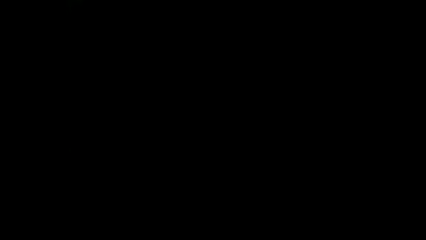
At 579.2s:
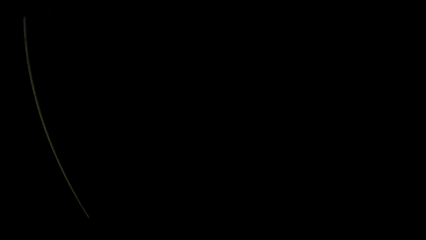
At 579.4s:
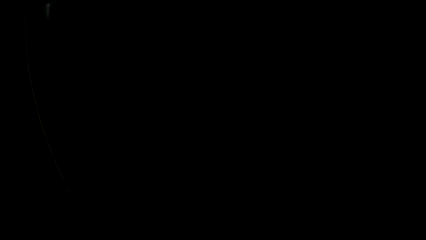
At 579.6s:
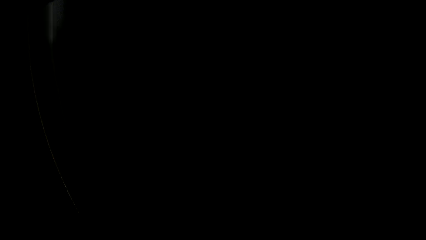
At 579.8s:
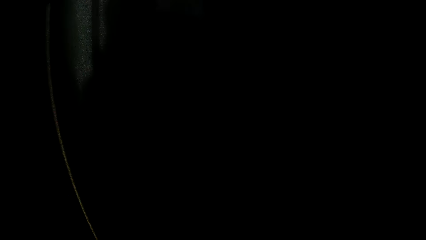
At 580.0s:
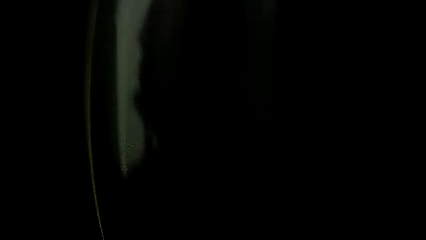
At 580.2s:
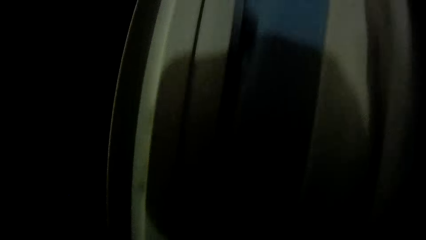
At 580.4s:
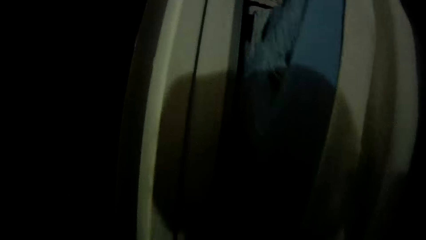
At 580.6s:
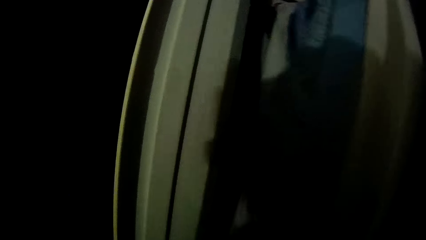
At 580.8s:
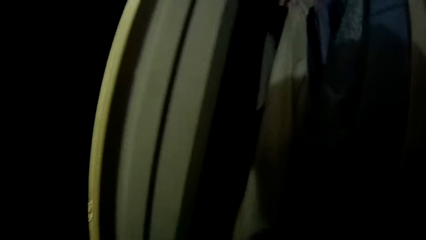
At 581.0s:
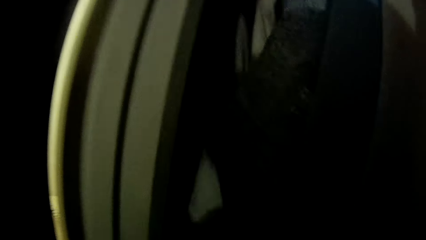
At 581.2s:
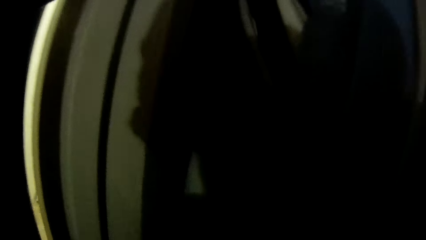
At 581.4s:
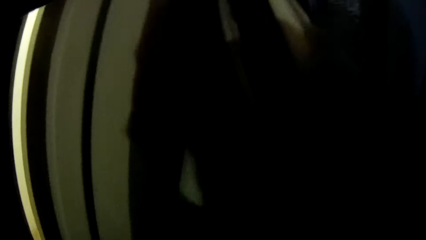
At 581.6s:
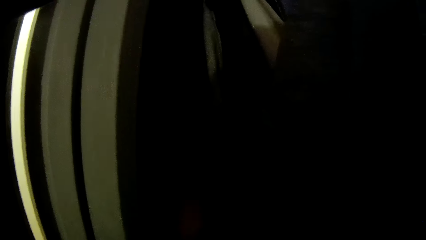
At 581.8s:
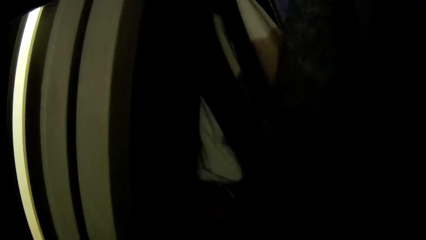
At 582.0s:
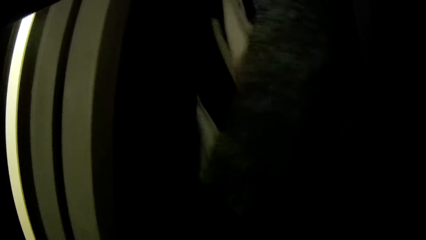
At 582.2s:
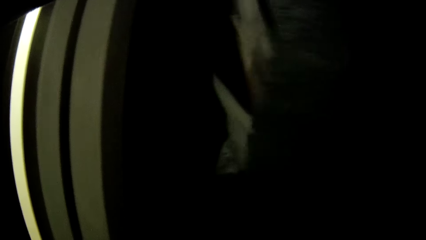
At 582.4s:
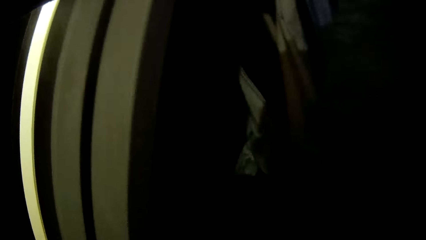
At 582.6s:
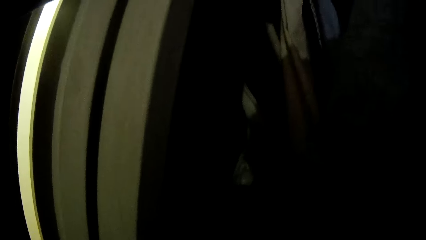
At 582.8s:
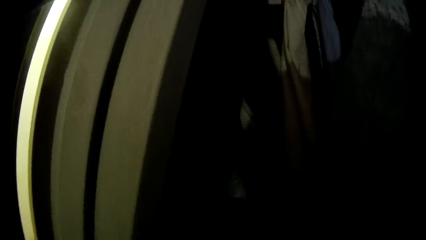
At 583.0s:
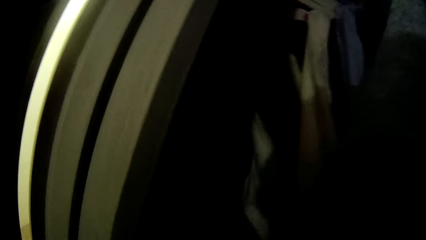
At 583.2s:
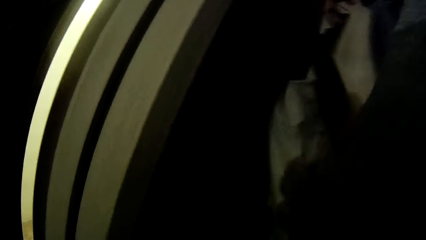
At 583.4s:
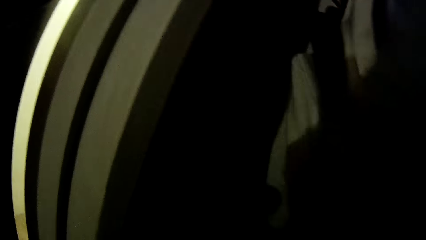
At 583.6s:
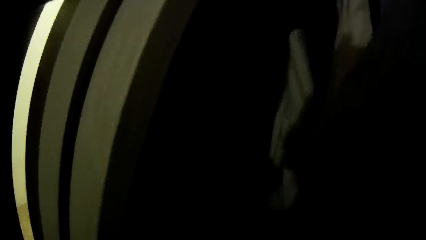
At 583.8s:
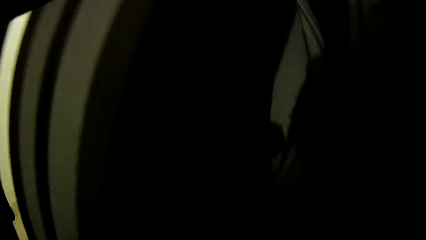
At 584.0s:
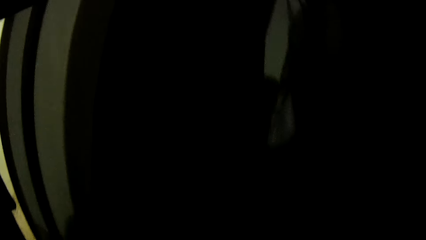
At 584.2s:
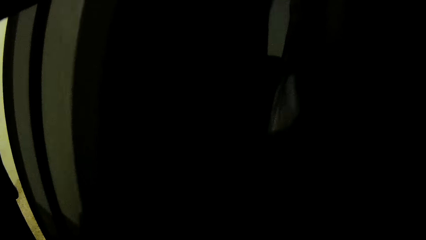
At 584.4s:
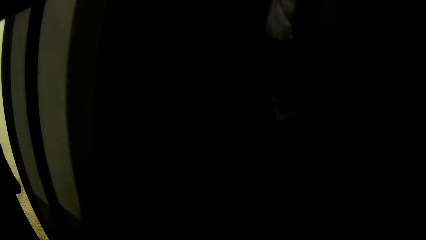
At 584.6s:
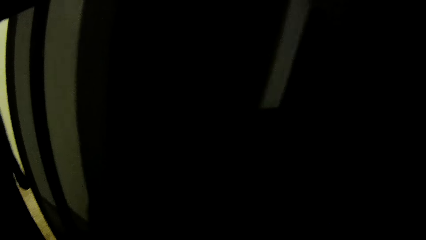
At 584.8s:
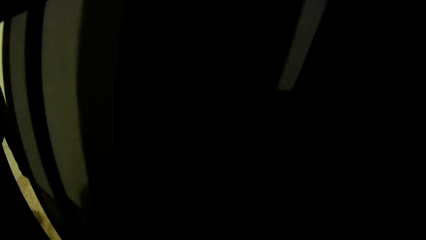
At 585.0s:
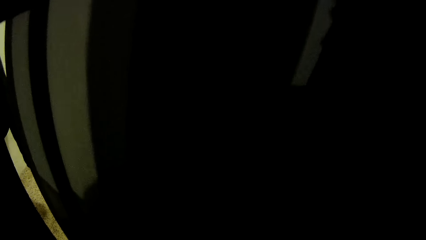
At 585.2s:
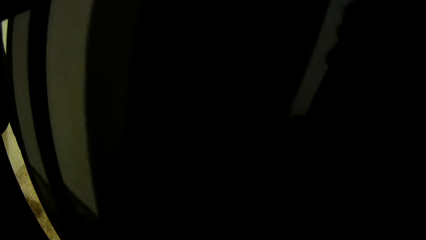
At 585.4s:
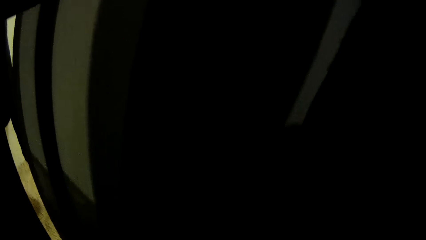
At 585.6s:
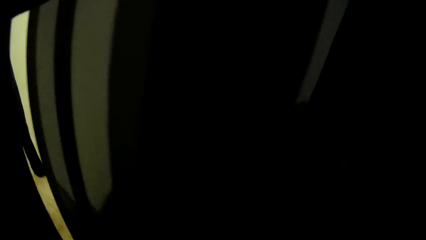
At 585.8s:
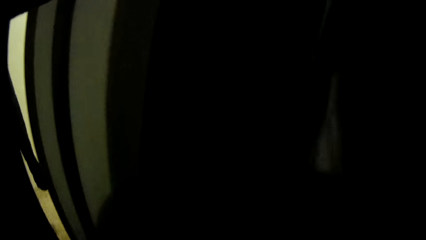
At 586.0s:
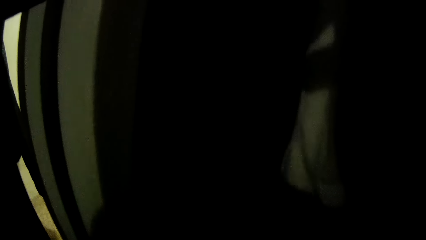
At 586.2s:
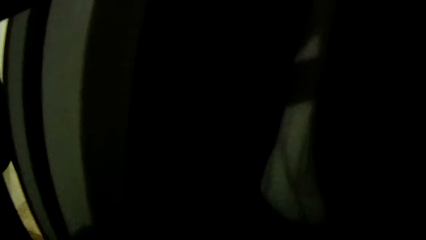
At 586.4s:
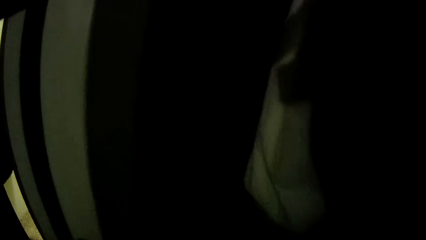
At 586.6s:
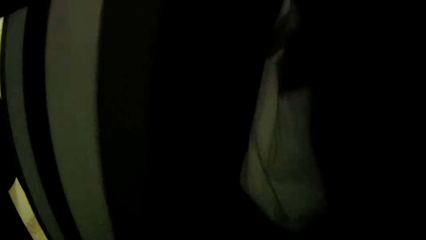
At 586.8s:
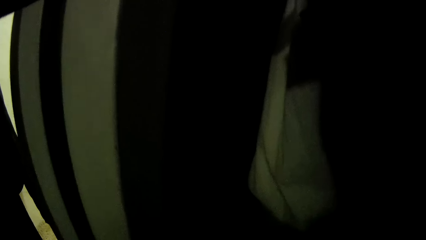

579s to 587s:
The camera wearer adjusts a piece of clothing in a wardrobe with his right hand. He flips the clothes in the wardrobe.

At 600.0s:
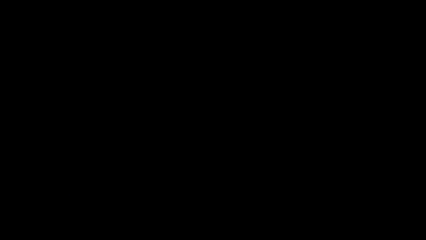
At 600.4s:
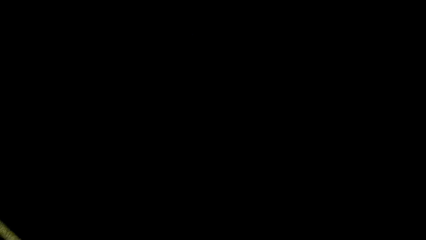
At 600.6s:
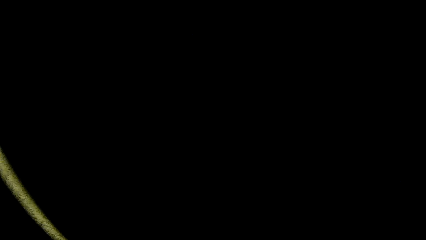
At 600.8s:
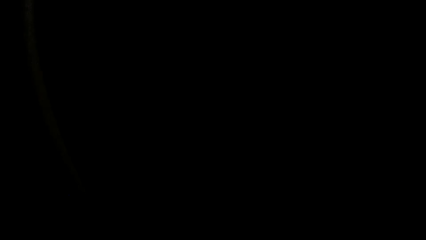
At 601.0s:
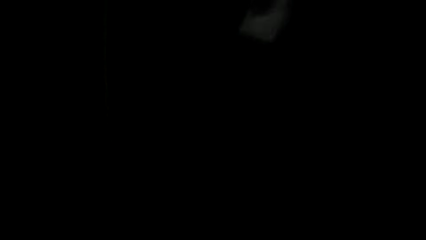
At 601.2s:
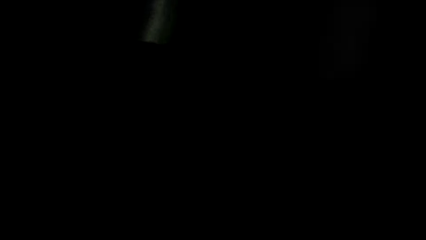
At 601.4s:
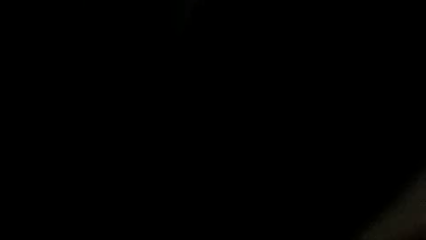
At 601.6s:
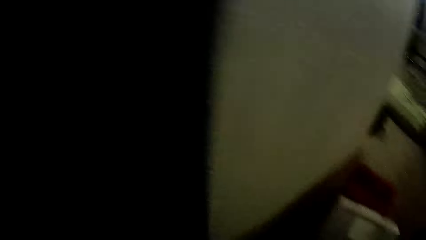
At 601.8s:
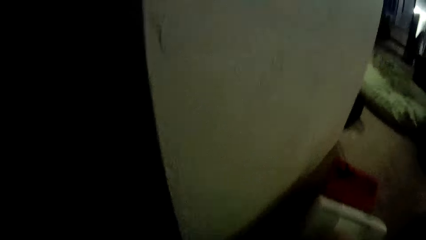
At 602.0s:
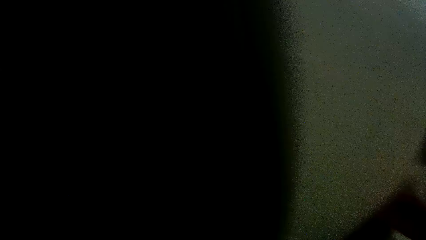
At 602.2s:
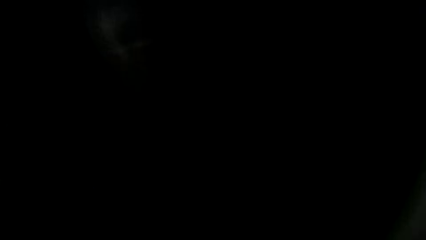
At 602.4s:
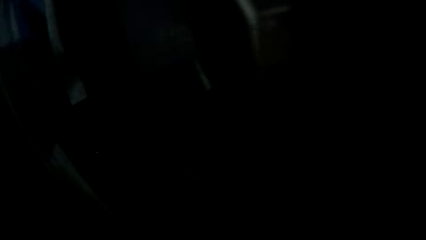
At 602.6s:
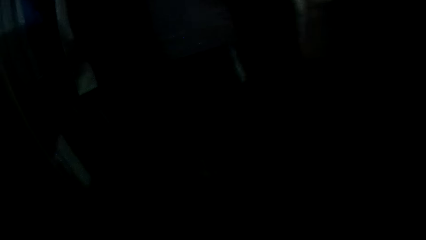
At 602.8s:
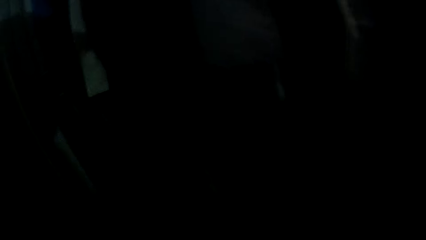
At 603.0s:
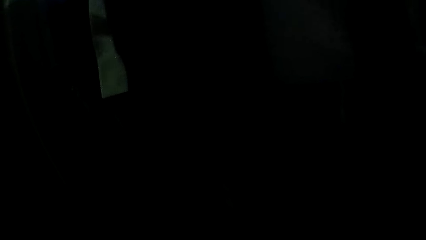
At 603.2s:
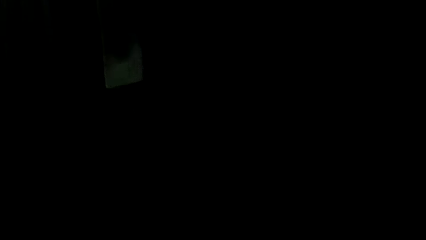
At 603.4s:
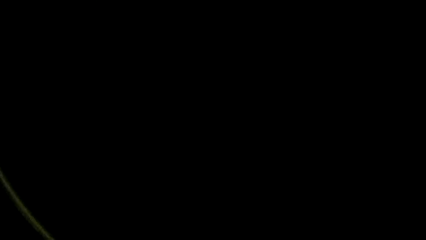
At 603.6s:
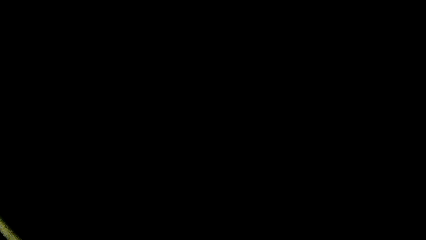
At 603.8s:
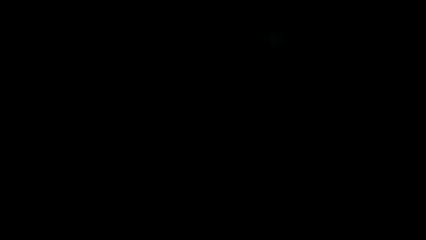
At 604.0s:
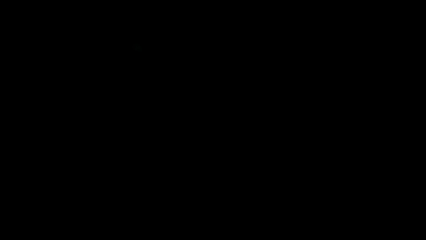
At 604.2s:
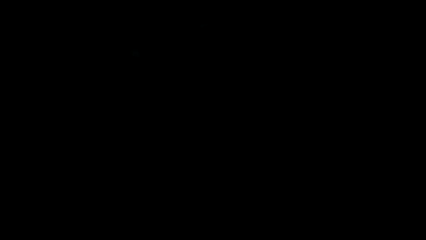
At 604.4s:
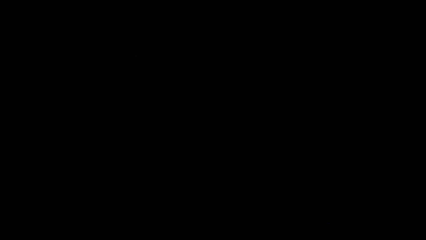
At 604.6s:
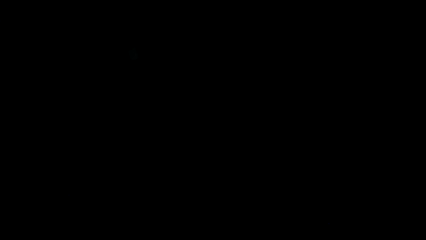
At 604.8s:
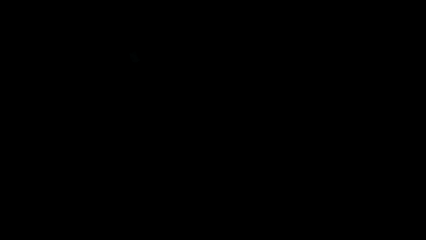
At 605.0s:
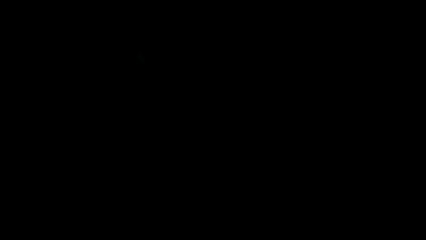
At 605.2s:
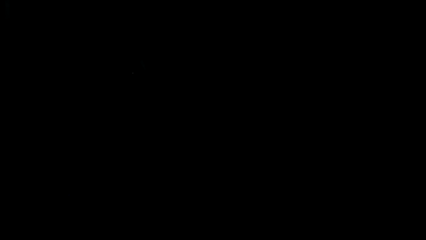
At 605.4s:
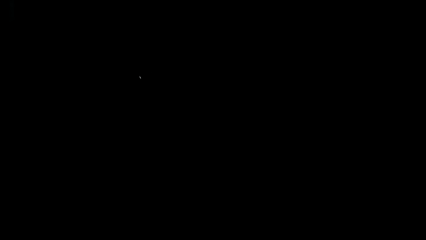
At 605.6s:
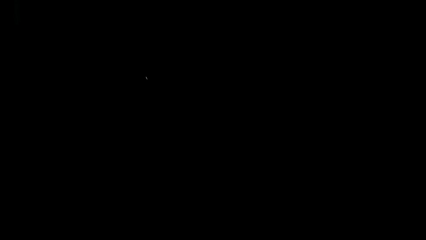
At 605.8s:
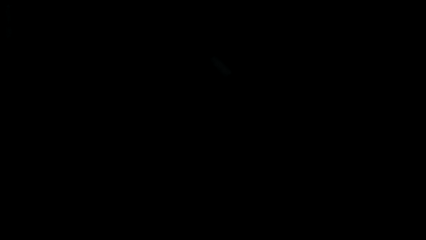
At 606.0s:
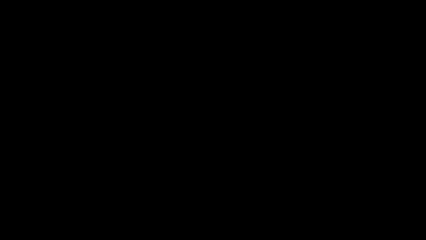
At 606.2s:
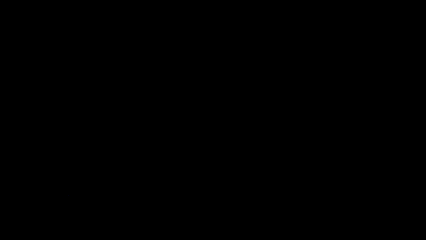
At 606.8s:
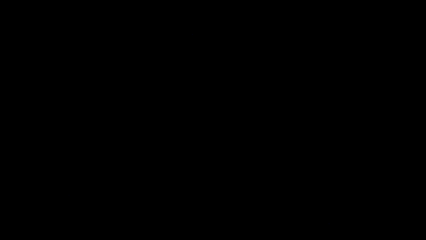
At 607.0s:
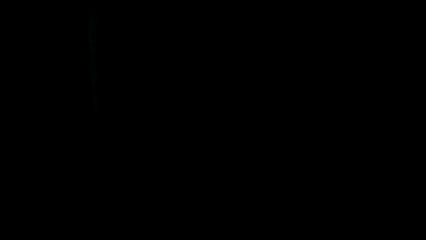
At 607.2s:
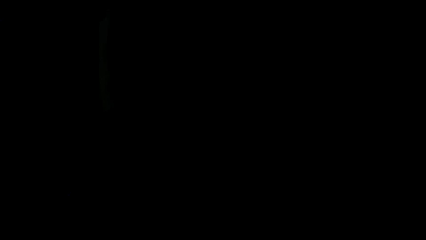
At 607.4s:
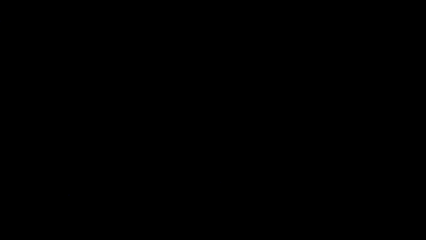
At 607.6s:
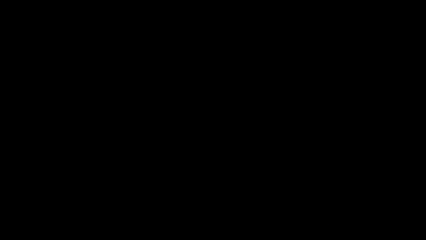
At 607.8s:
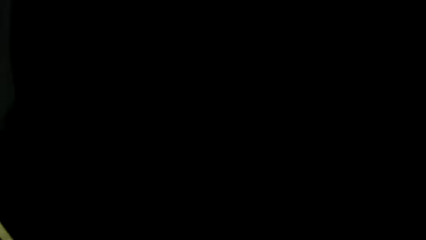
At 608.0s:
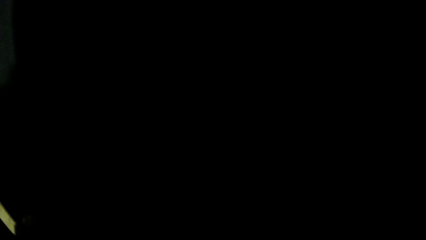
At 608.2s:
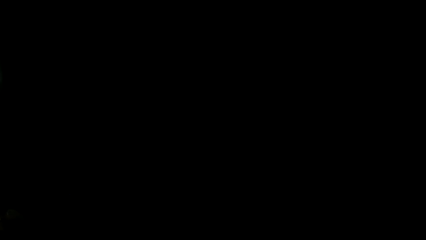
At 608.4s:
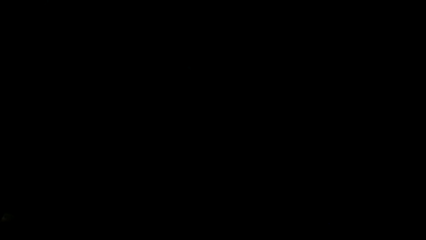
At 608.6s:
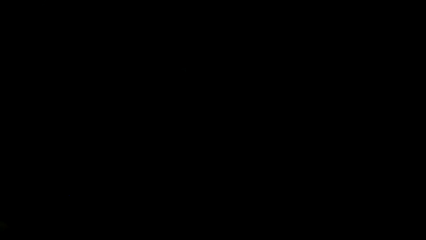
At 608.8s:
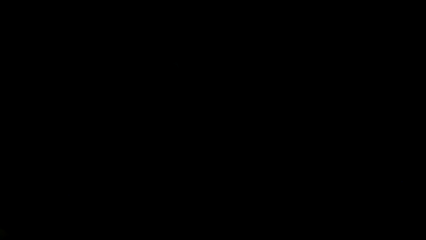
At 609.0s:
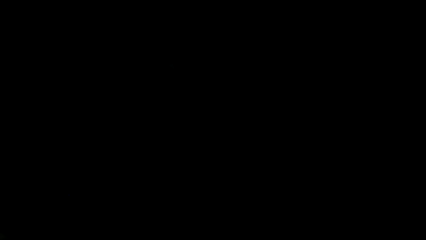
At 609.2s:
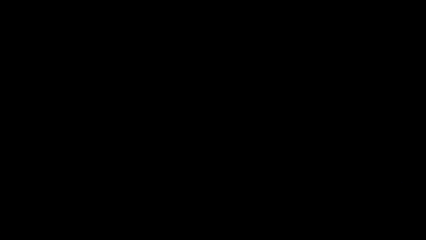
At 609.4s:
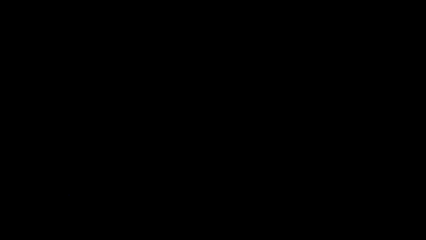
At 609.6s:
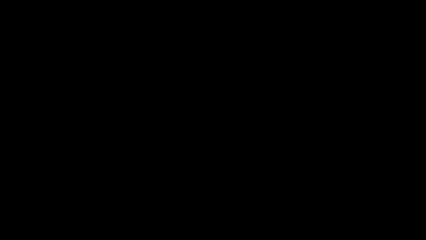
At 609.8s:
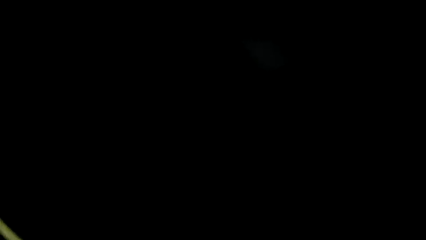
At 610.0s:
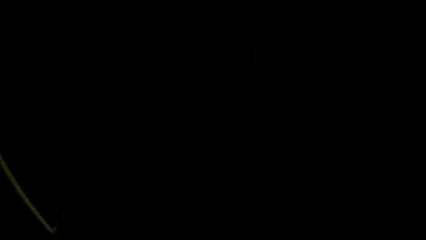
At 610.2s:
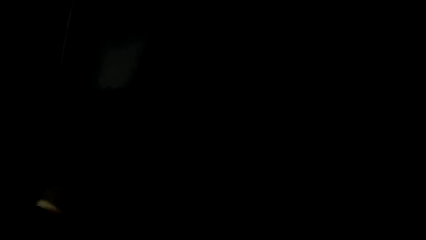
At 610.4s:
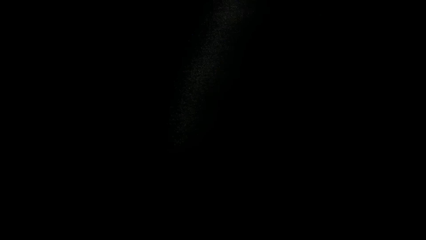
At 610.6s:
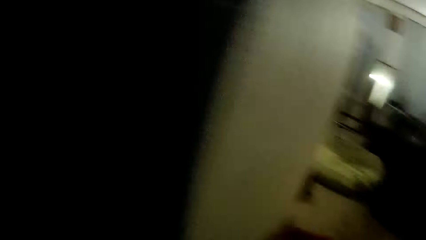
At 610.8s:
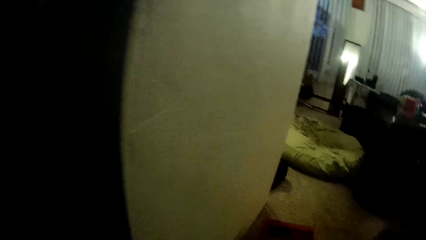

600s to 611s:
The camera wearer looks around.
